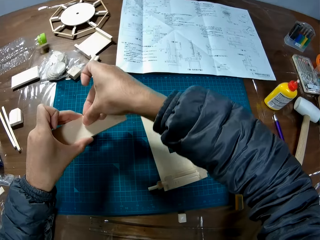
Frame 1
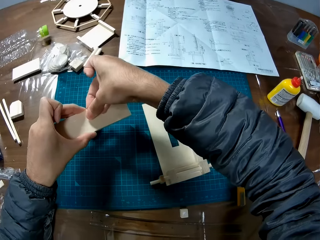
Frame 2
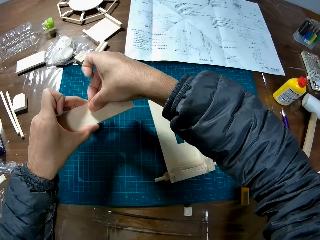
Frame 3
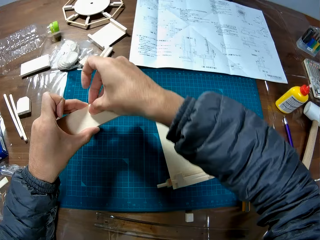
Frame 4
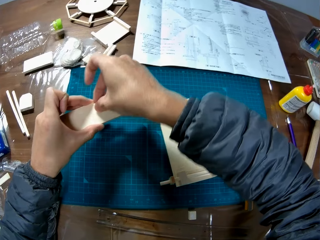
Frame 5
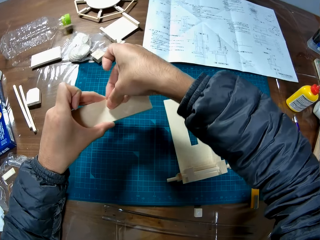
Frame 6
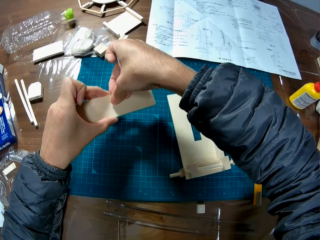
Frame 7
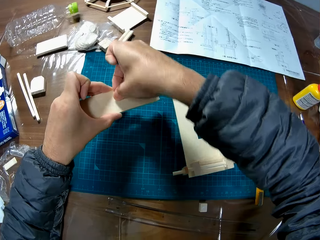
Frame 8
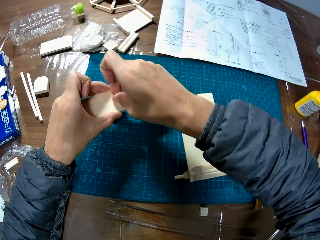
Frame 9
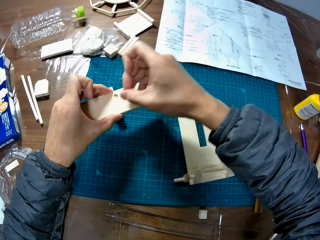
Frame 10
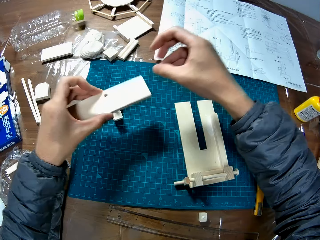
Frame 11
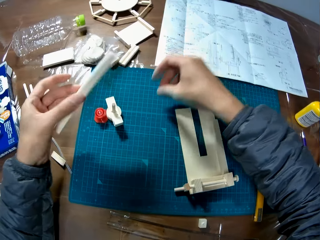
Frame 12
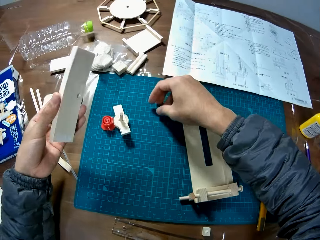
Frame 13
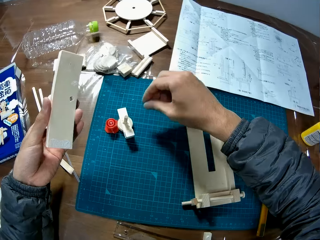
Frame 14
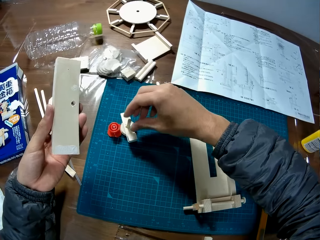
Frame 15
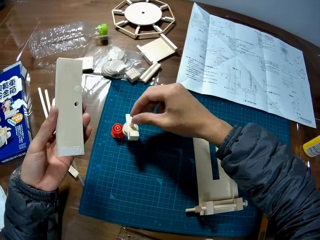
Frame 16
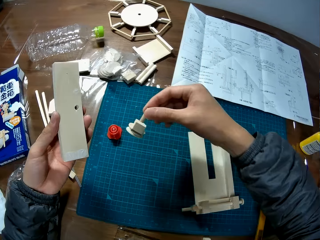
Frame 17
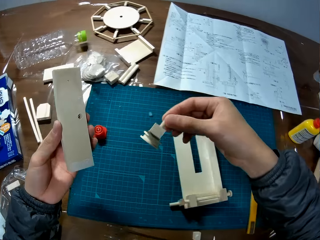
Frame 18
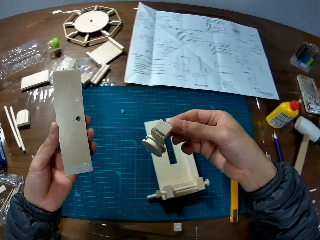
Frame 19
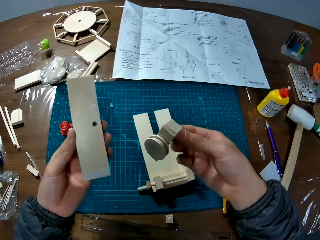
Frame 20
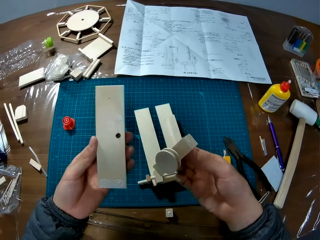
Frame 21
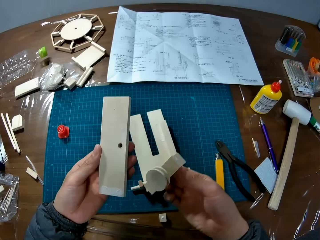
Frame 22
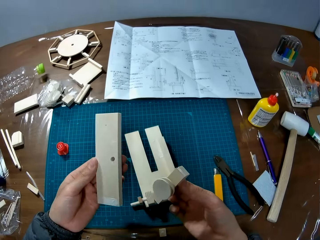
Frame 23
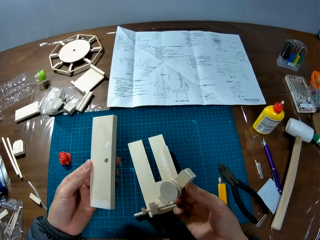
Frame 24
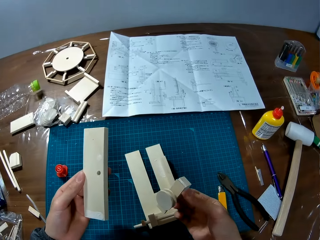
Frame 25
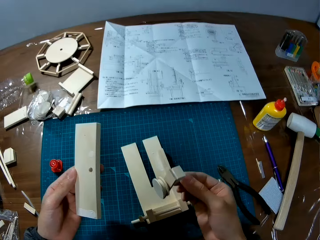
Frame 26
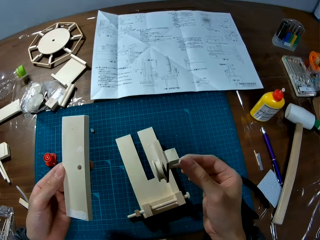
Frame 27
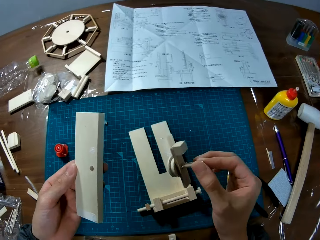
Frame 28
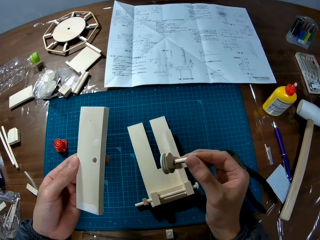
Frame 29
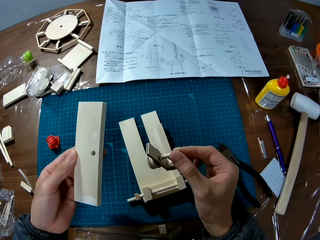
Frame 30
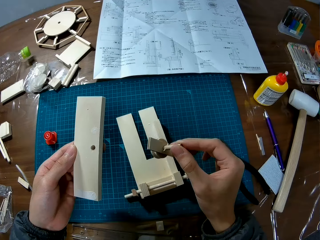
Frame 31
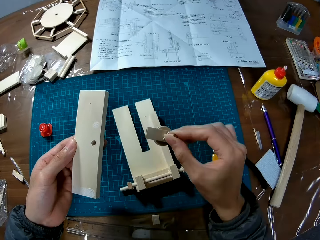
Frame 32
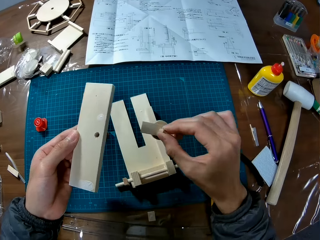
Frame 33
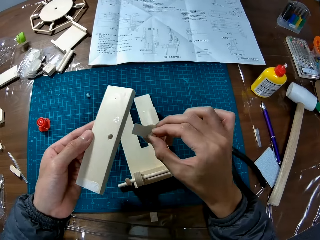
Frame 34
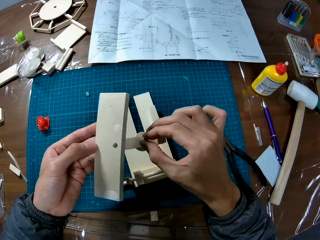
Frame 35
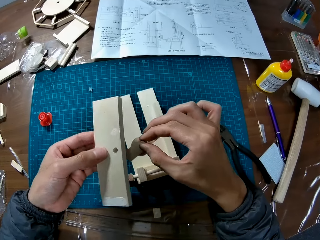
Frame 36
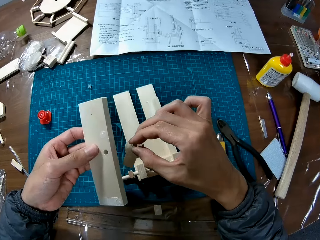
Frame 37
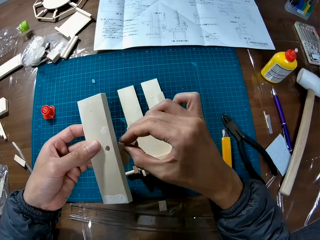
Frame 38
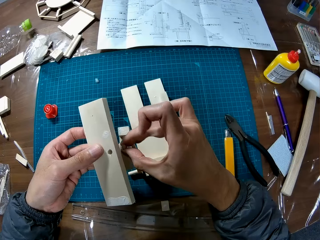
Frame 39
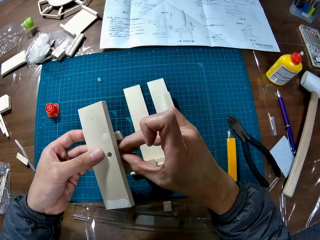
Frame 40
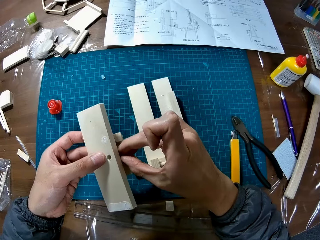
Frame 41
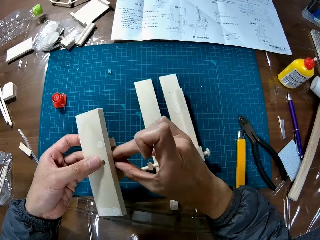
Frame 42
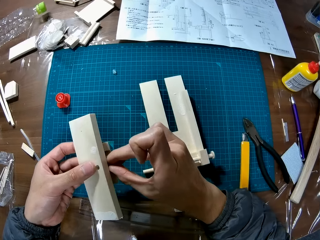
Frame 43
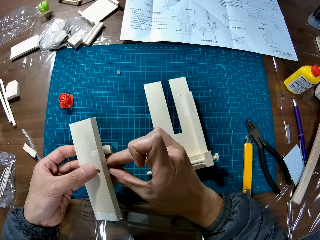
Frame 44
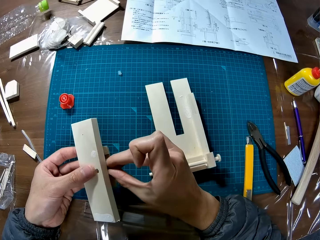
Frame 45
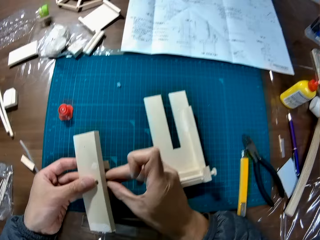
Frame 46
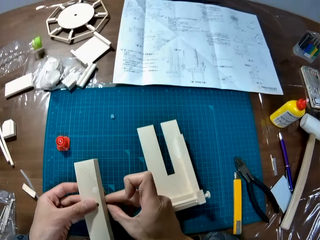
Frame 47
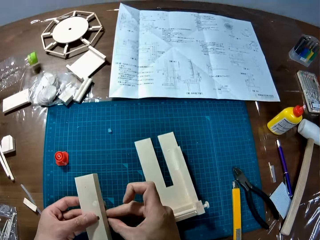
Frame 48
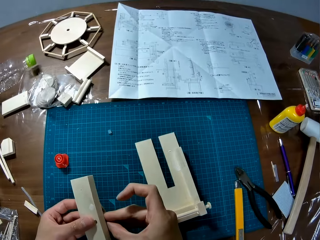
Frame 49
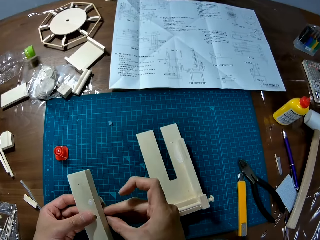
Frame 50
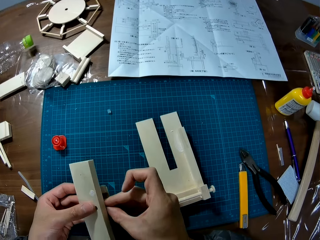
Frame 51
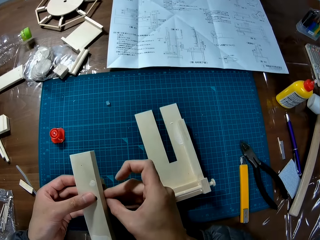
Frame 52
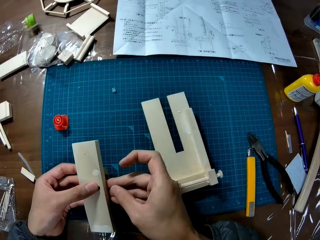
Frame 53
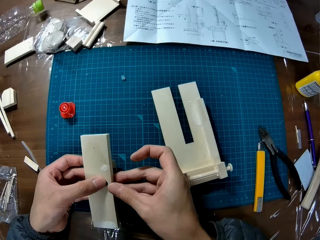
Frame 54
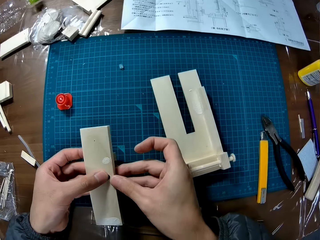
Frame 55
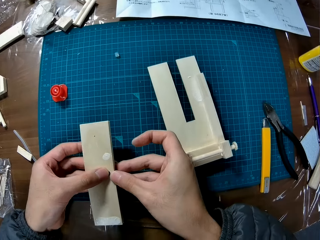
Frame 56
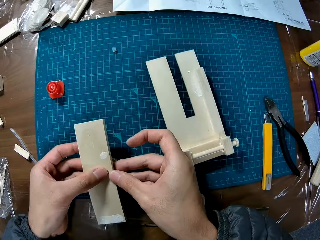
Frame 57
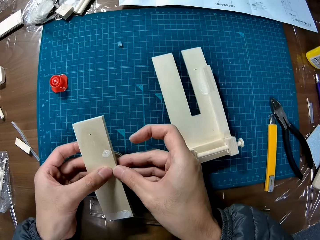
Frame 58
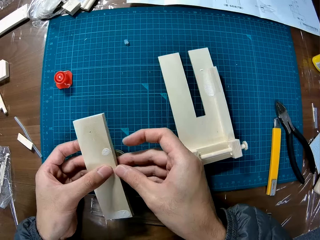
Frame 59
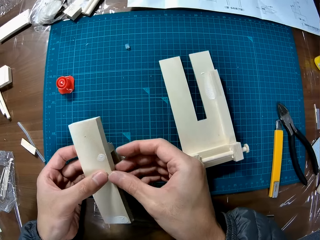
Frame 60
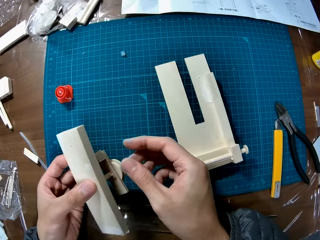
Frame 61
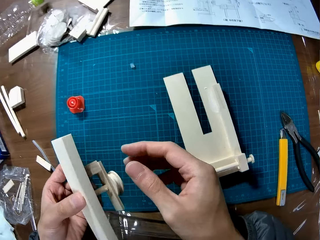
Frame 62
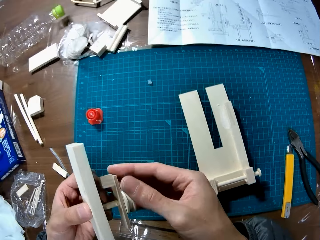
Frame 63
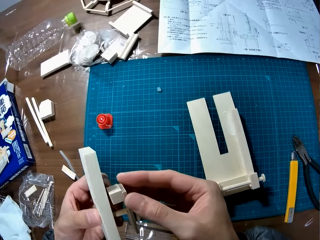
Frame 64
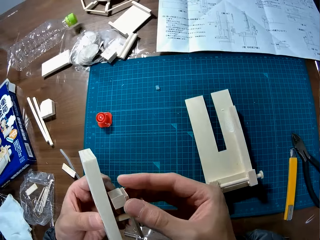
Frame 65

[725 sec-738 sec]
The camera wearer places something on the table. He picks up a detached piece of the craft on the table with his right hand. He attaches the piece of craft in his right hand with the one in his left hand.

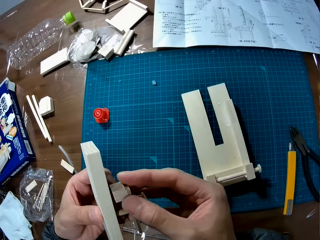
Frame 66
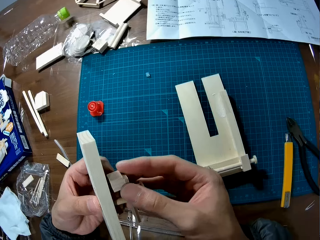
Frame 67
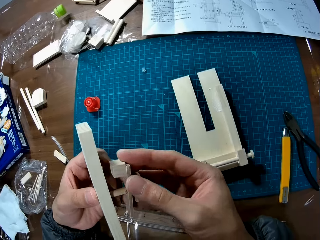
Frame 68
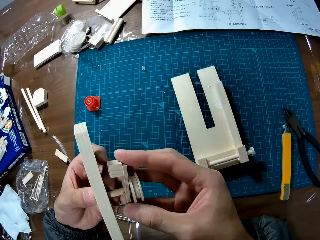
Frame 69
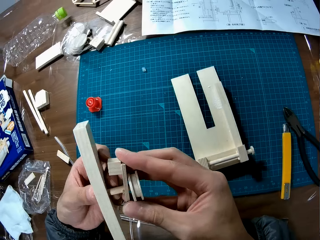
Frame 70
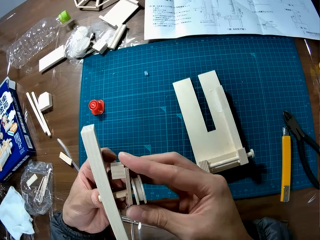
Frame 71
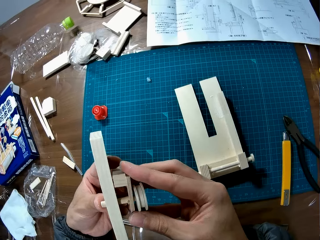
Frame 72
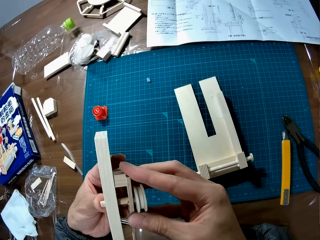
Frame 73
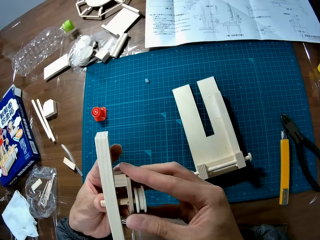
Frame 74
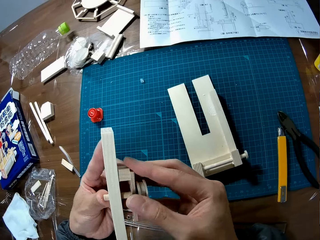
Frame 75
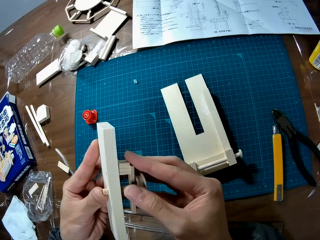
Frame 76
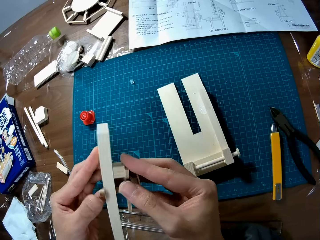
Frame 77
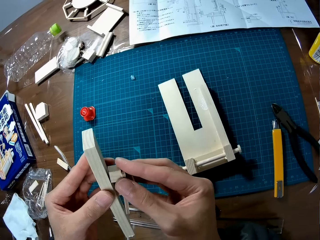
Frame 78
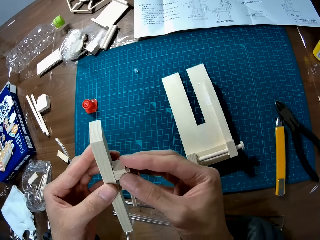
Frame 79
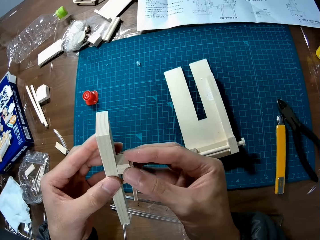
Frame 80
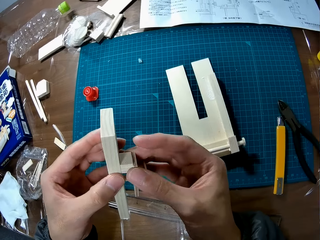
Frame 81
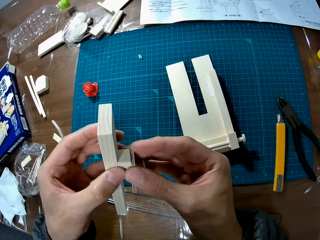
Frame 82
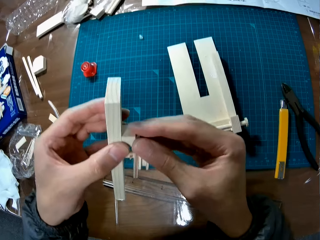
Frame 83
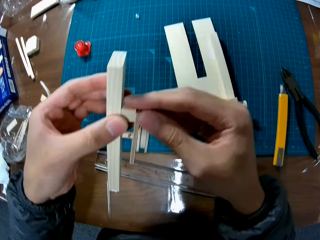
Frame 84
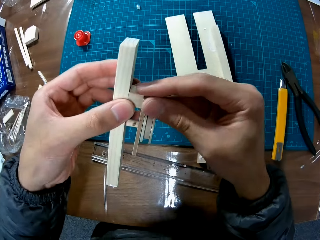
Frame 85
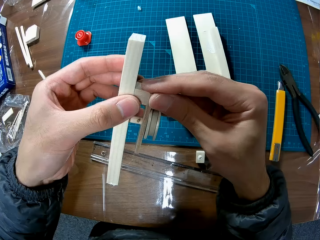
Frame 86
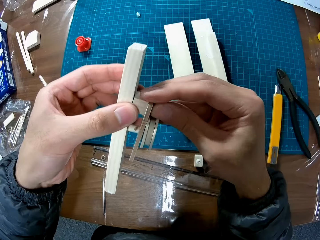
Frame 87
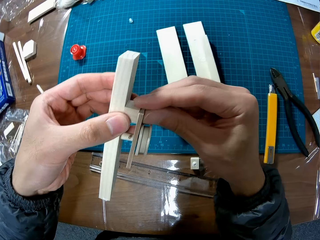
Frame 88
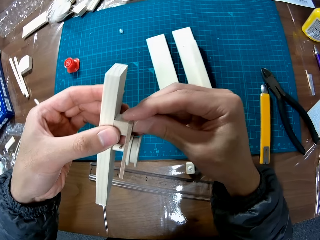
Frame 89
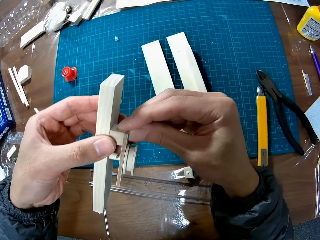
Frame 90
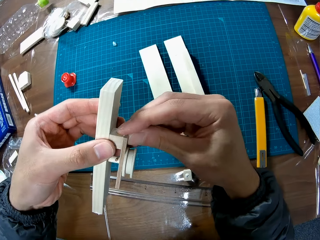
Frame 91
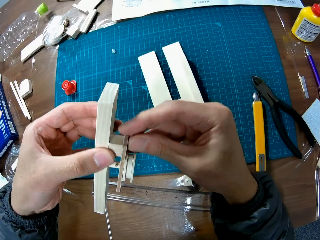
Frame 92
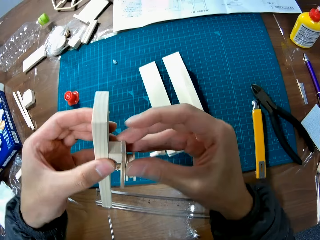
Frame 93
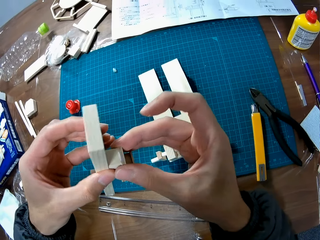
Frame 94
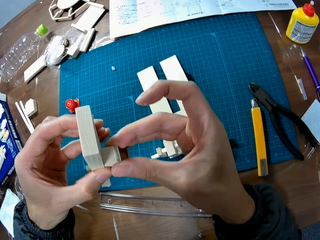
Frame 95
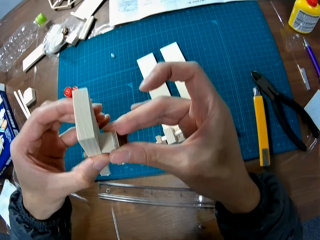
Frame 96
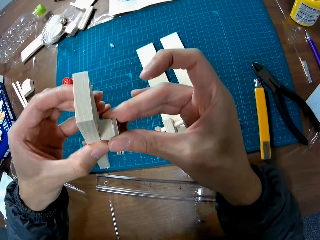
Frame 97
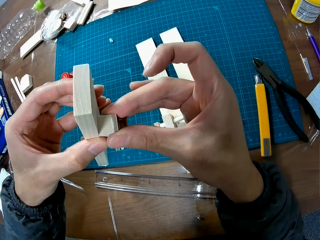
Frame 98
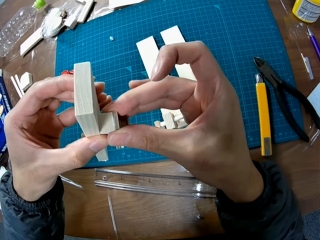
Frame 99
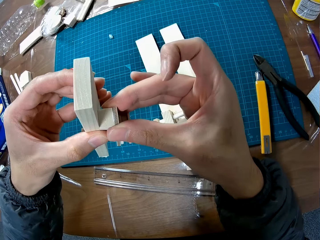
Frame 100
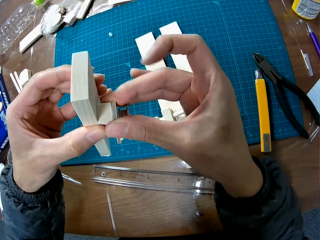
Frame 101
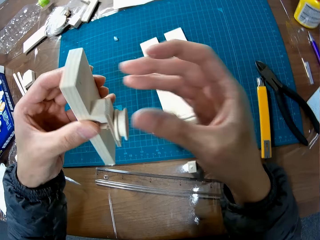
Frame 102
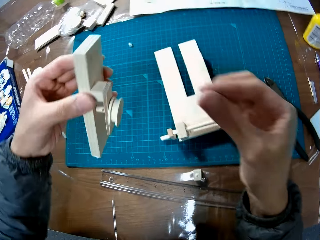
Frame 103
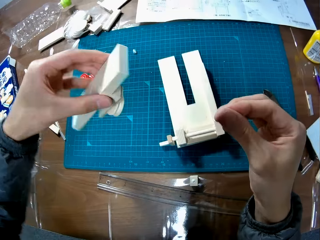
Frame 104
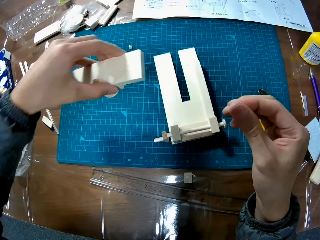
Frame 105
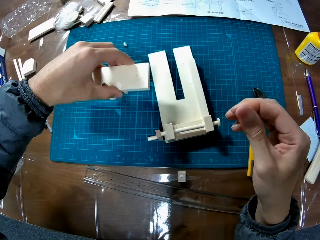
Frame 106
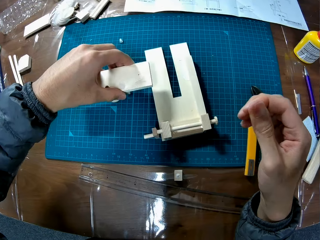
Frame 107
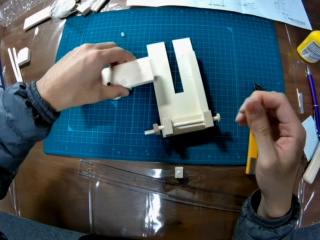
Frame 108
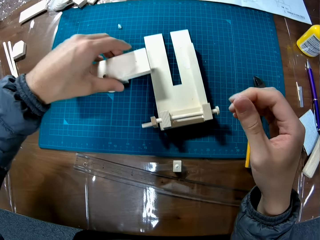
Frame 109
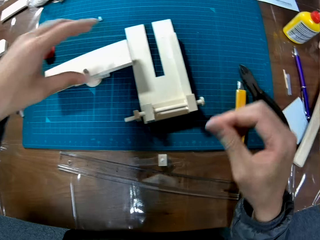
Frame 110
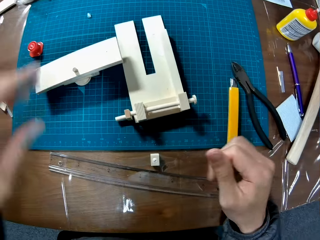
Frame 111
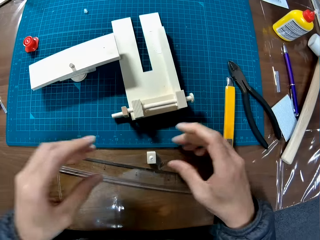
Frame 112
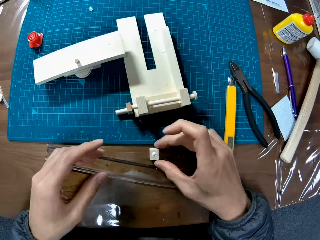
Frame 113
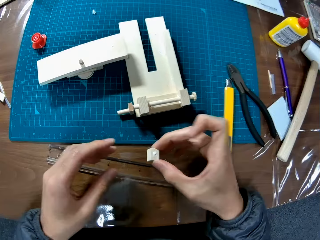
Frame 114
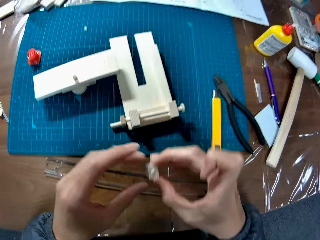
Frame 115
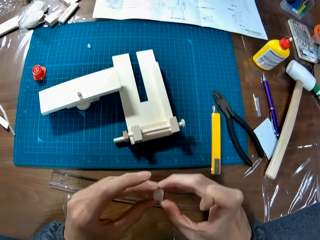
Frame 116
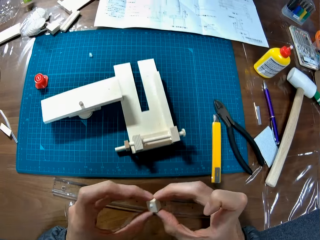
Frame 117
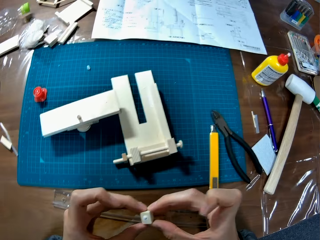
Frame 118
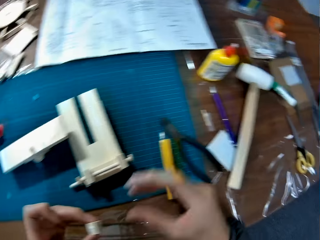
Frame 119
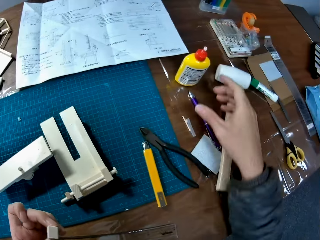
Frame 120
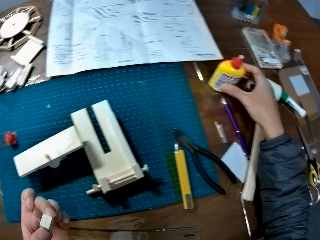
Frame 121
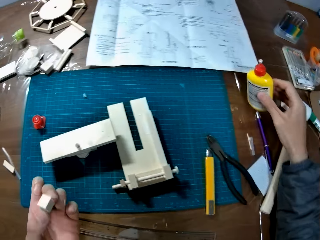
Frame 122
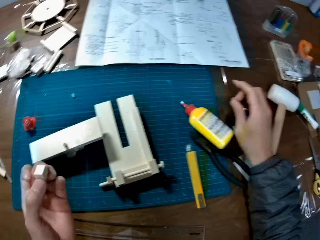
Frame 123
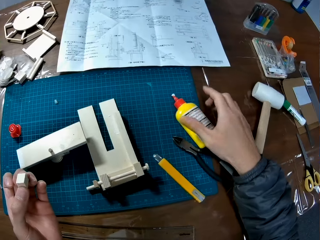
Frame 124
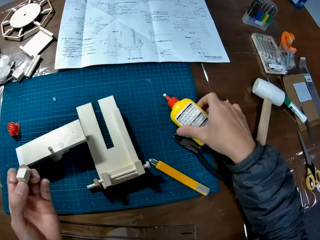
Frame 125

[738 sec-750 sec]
The camera wearer puts the piece in his left hand on the table. He picks up another piece of wood from the table with his right hand. He holds the piece with both hands. He picks up the glue container on the table with his right hand.
